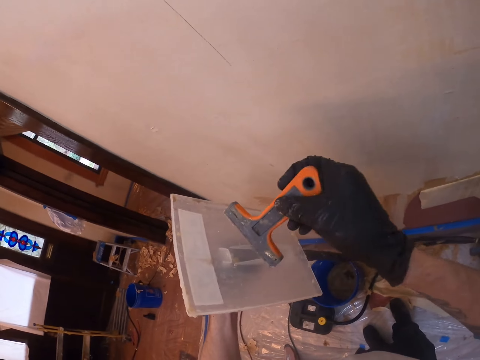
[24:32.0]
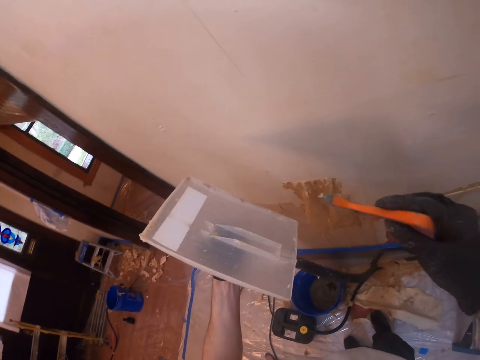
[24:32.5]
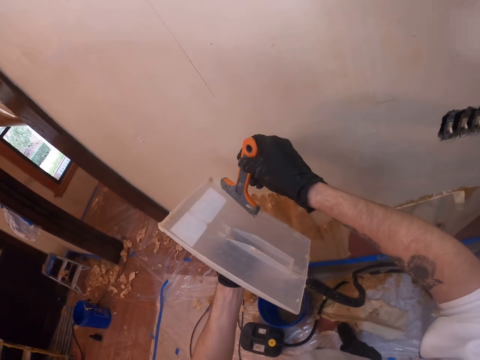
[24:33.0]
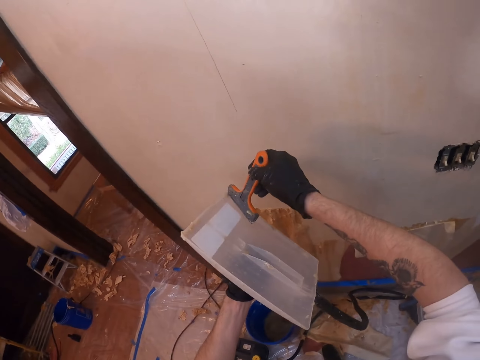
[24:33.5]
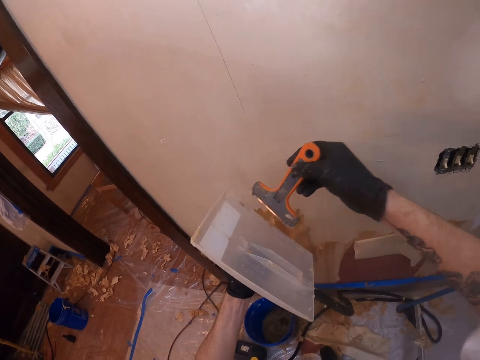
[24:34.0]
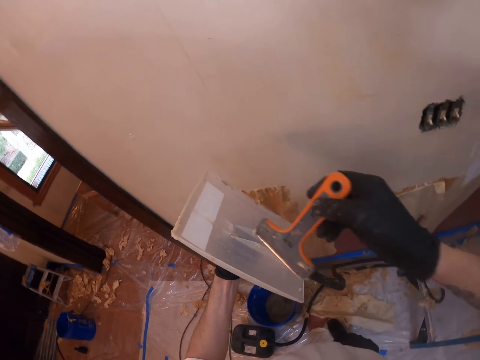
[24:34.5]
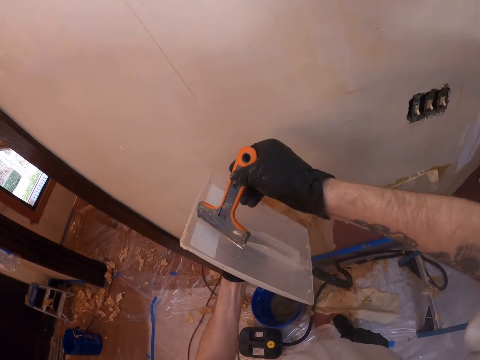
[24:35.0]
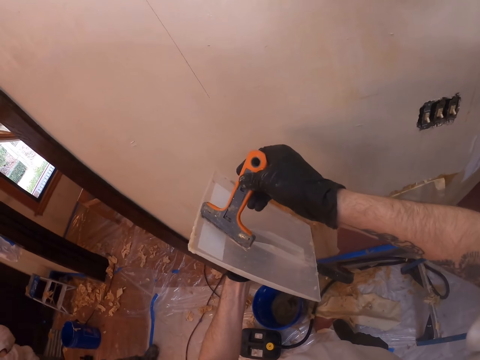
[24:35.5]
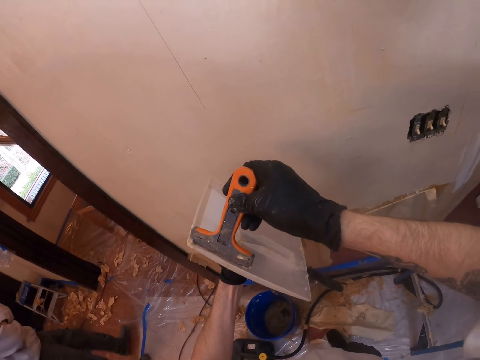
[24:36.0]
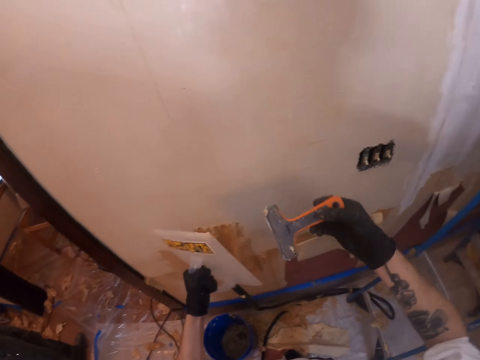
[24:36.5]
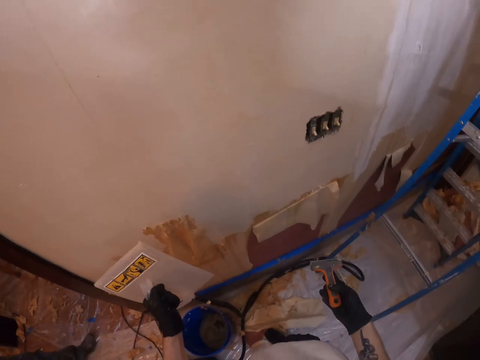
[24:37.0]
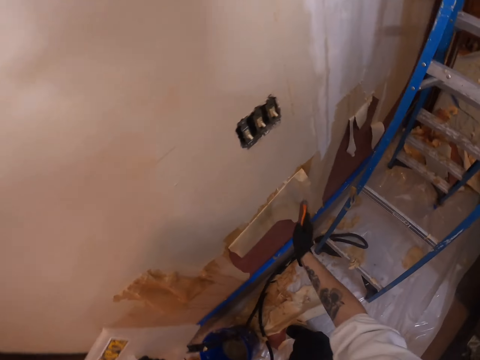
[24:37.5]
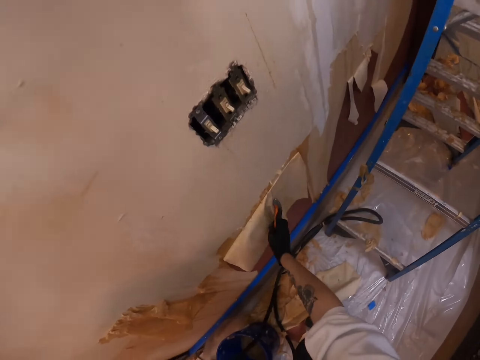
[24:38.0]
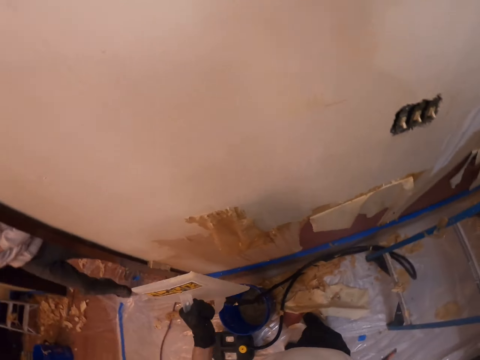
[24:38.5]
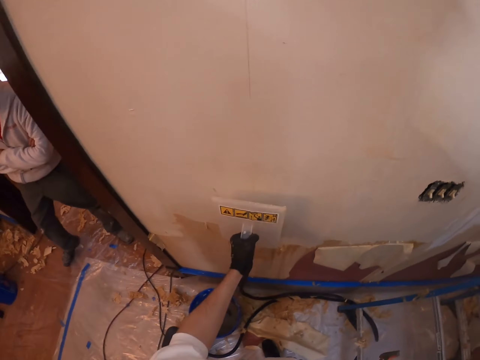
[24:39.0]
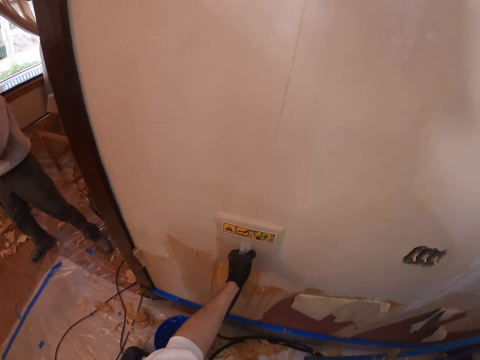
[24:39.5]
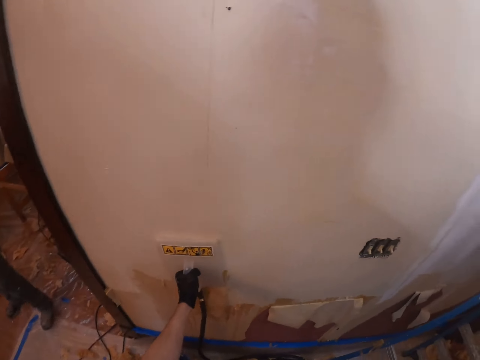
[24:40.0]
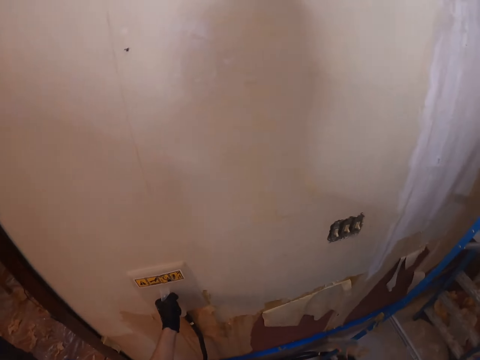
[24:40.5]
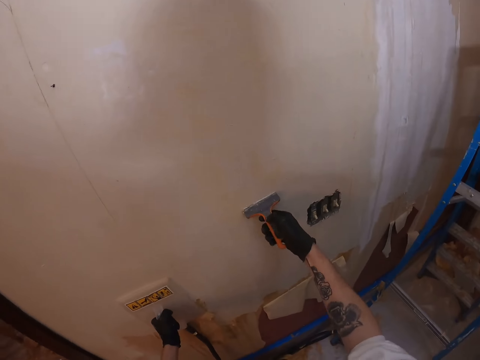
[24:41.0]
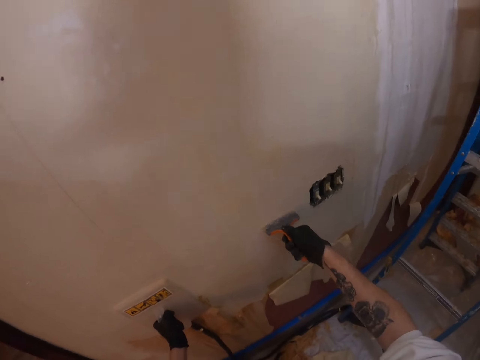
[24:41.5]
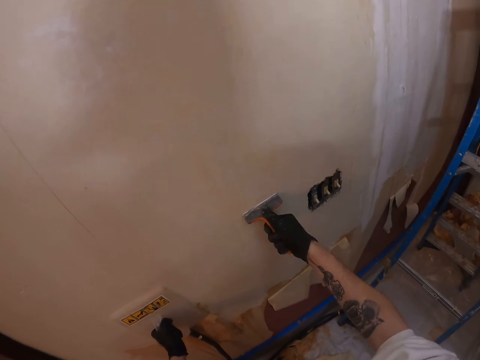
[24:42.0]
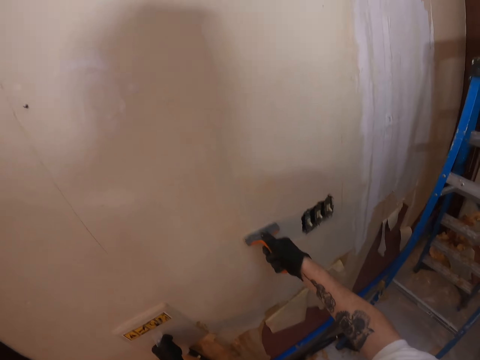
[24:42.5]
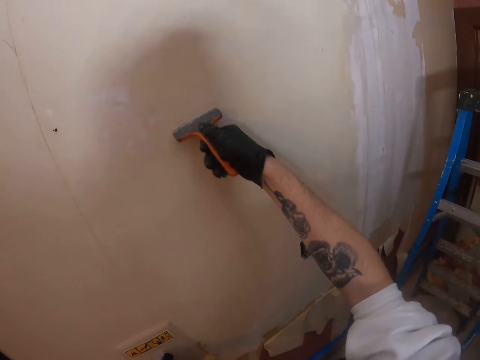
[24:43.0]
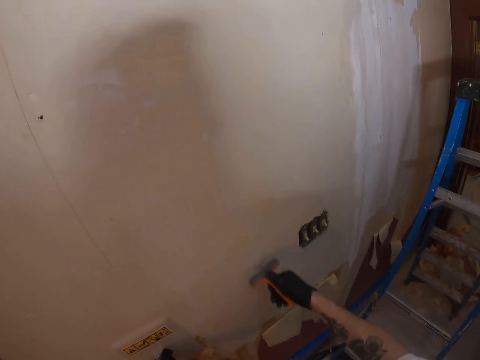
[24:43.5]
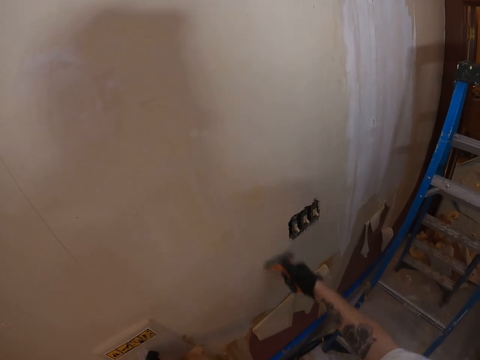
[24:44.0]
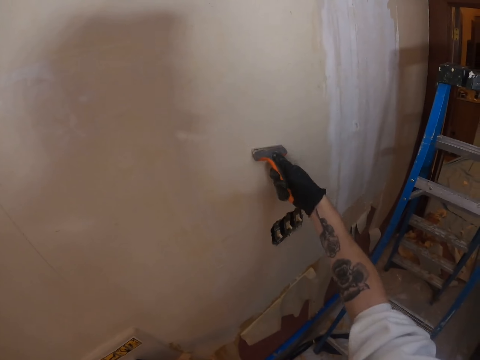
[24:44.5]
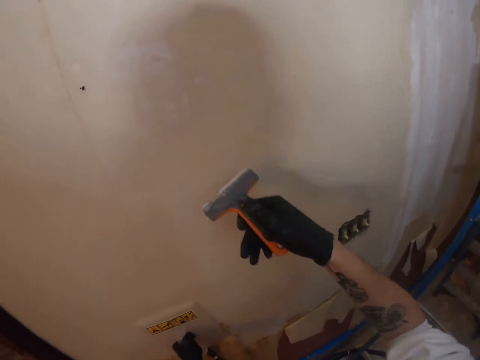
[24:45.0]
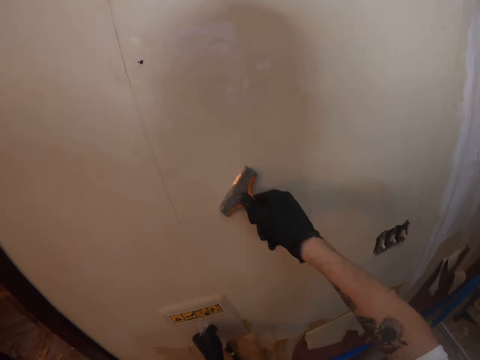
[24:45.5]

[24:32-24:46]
The camera wearer lifts both hands. They turn the wallpaper steamer. They remove dirt from the plastic float. They remove wallpaper glue on the wallpaper steamer. They lift the right hand. They remove dirt from the plastic float. They drop both hands. They touch the wall. They wipe the wallpaper remover on the wallpaper. They place the plastic float on the wall. They hold the wallpaper steamer on the wall. They look around. They rub the wall with the scraper. They remove wallpaper glue on the wall.

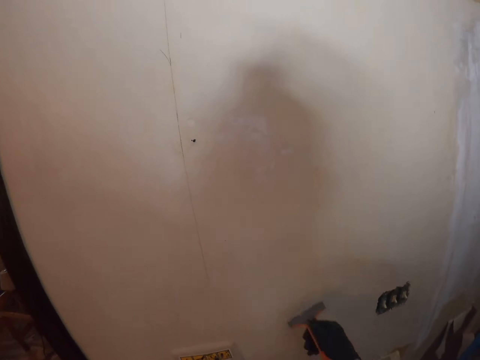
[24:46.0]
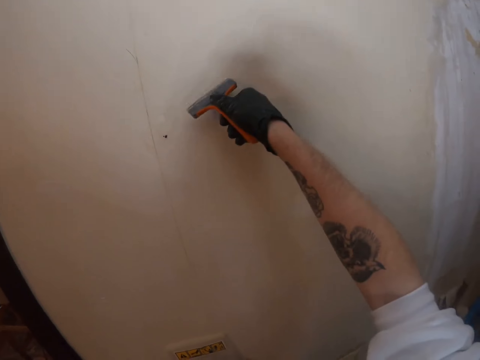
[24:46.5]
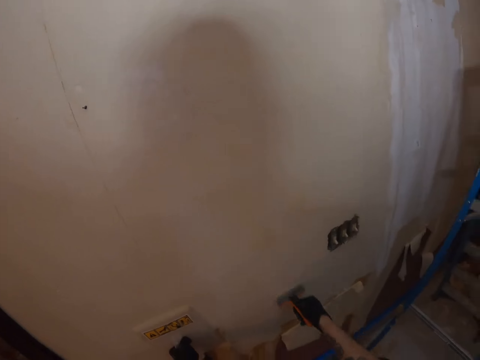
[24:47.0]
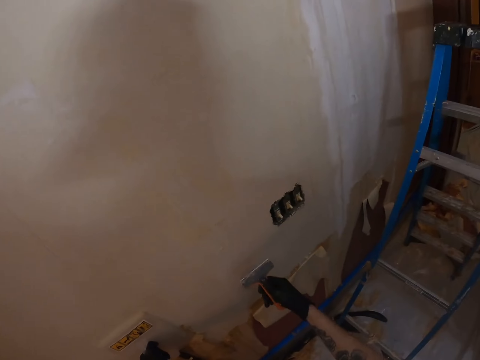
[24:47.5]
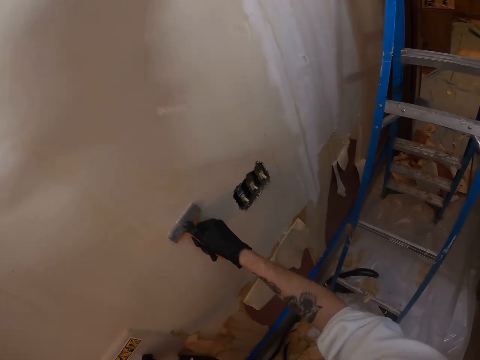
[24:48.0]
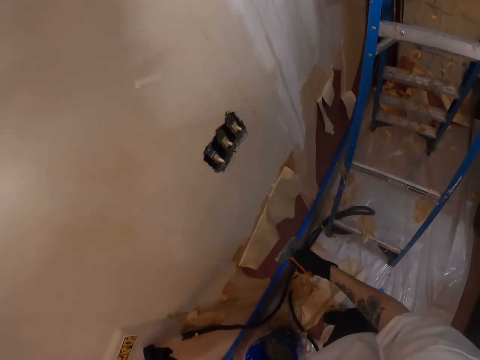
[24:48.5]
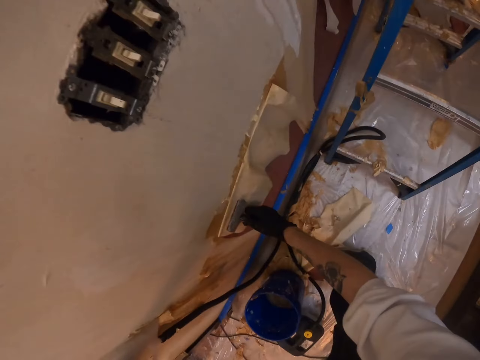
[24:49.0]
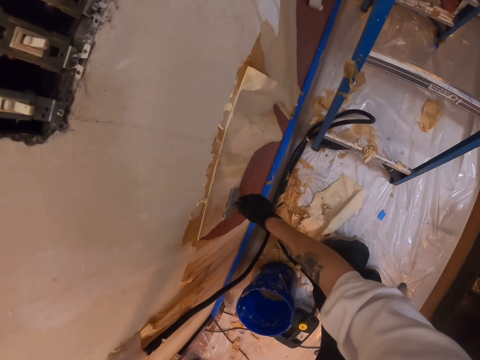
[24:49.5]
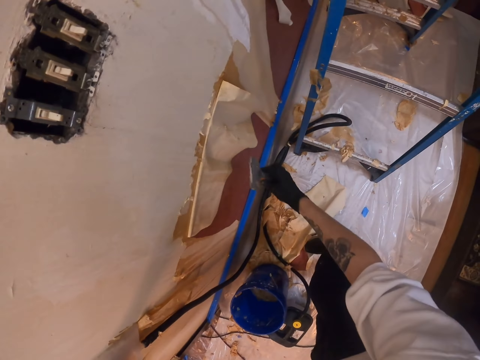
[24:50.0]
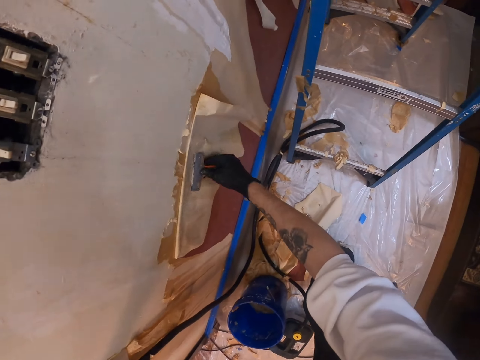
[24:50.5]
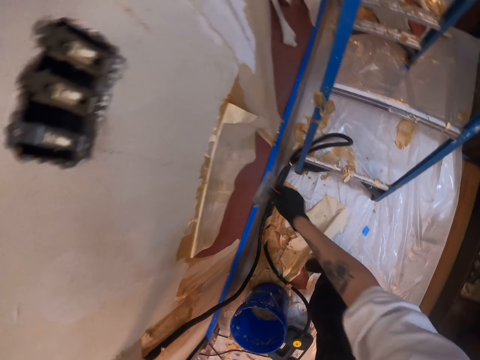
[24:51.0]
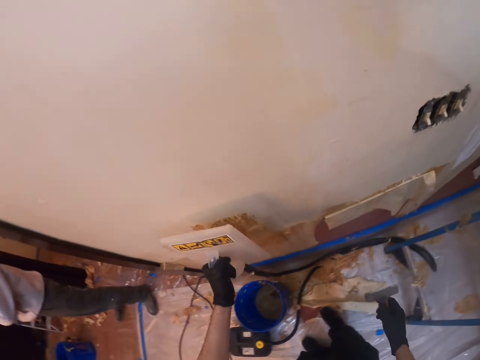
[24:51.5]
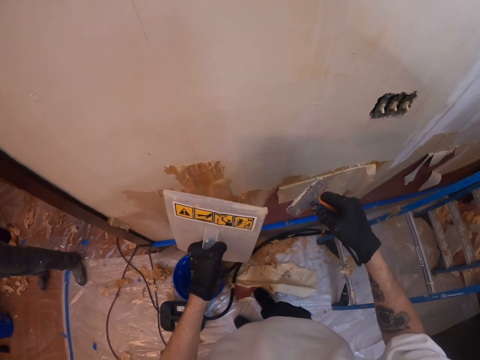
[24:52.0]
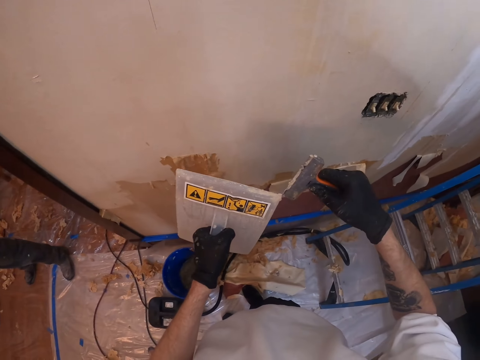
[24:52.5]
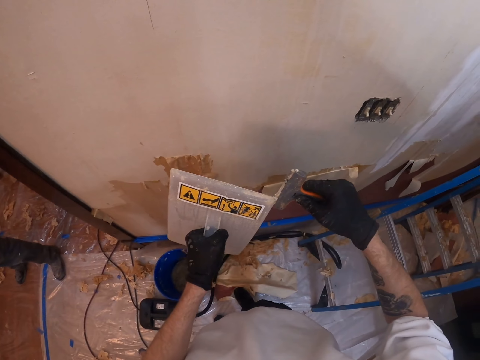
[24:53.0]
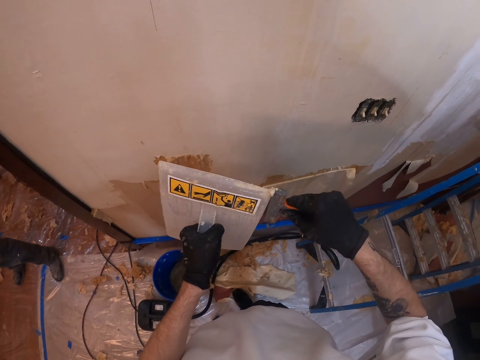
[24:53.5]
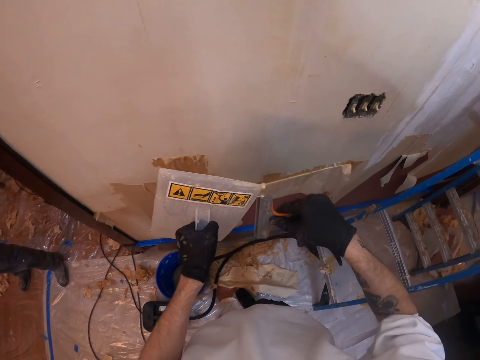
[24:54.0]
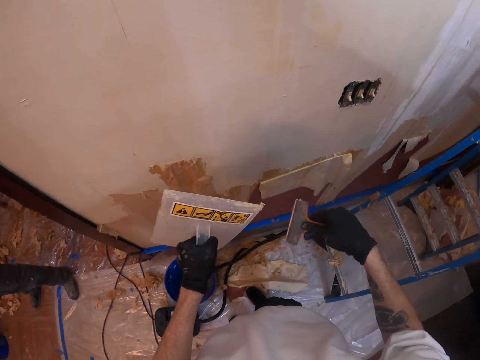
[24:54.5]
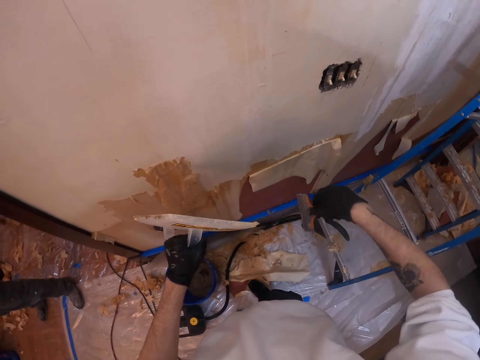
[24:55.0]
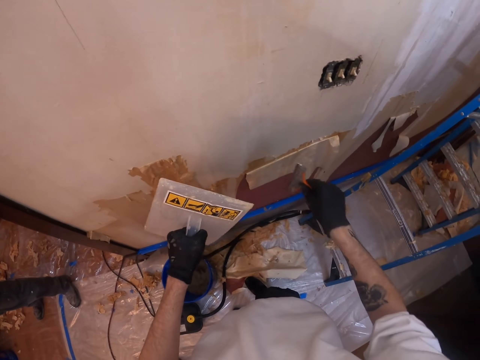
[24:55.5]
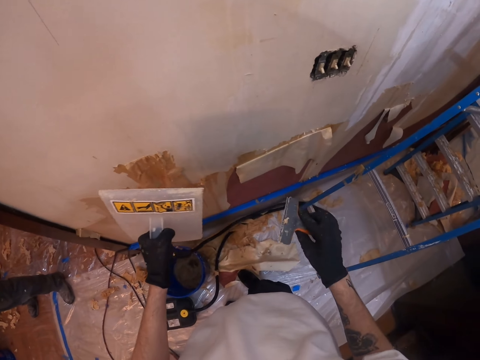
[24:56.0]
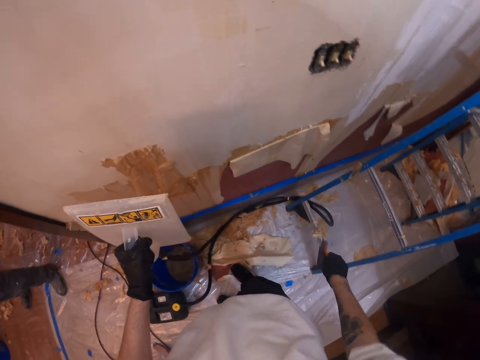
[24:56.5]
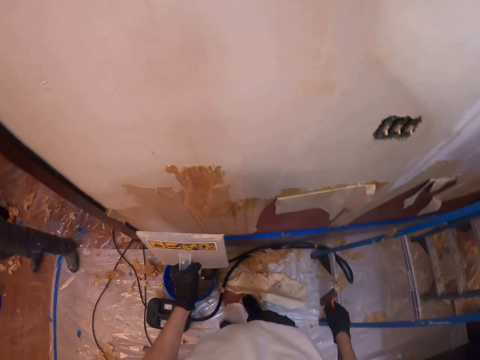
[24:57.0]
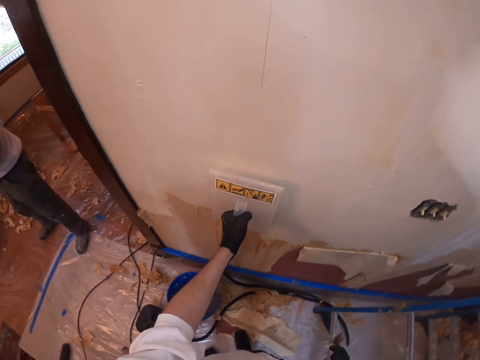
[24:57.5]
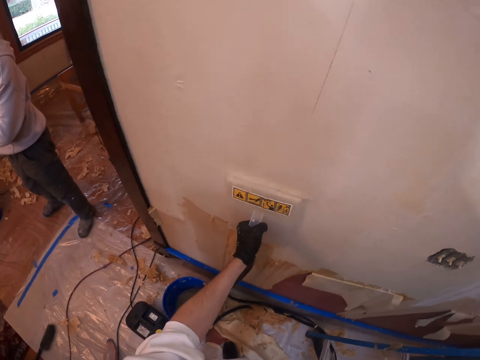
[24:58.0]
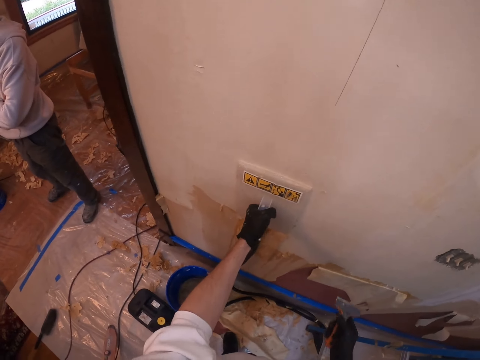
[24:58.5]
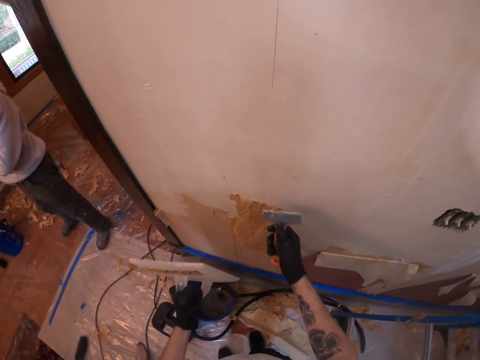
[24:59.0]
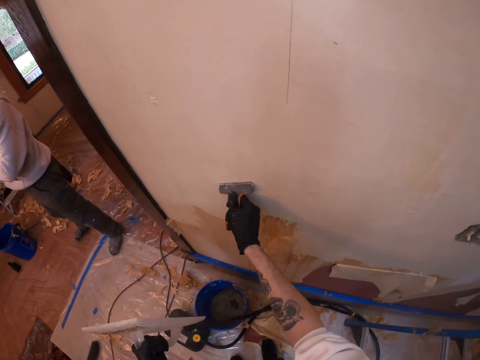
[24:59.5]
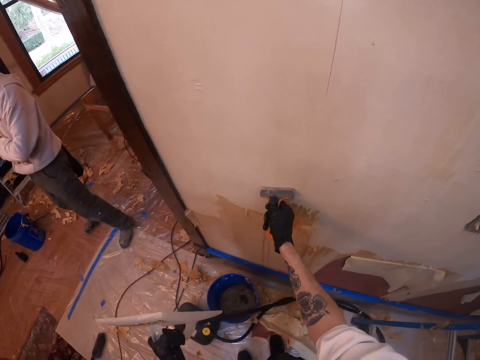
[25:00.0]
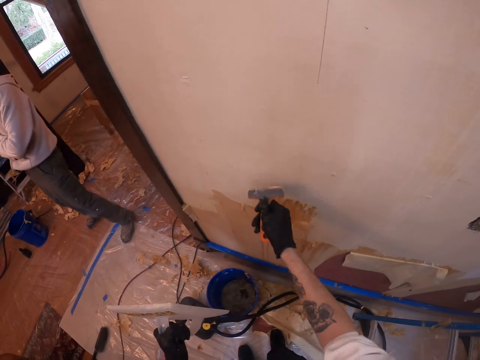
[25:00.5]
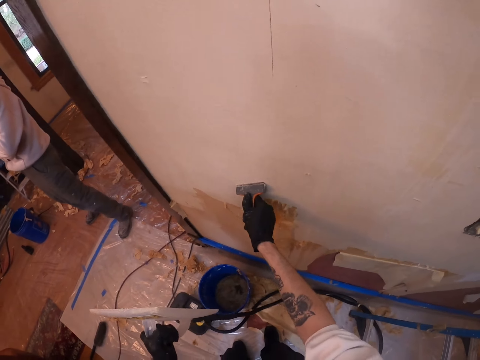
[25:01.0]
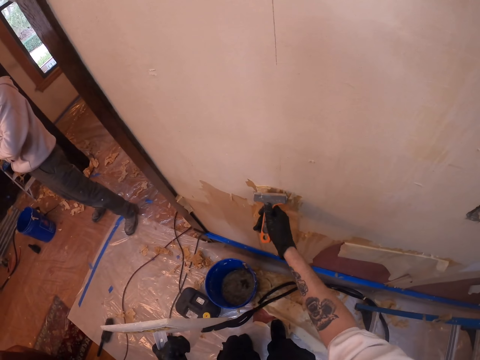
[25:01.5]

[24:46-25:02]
The camera wearer rubs the scraper on the paint. They wipe the wallpaper remover on the wallpaper. They move both hands. They remove wallpaper glue on the wallpaper remover. They remove paint from the scraper. They remove wallpaper glue on the wallpaper steamer. They remove paint from the plastic float. They look around. They place the plastic float on the wall. They hold the wallpaper steamer on the wall. They lift the plastic float. They remove paint from the wall with the scraper. They remove wallpaper glue on the wall.
